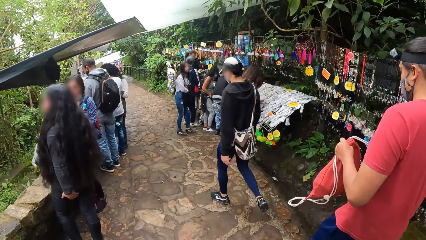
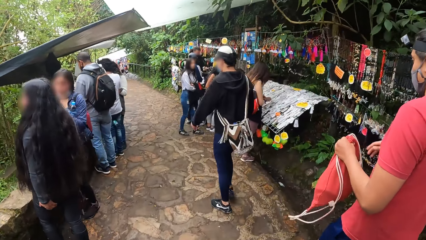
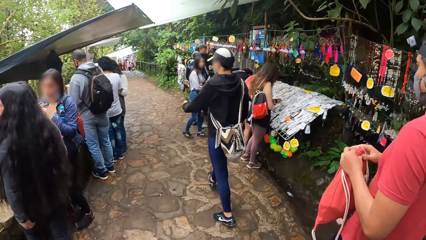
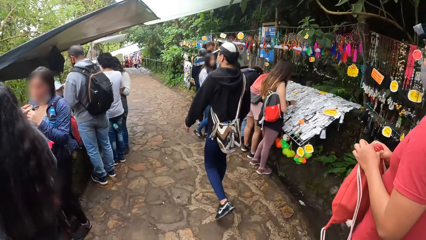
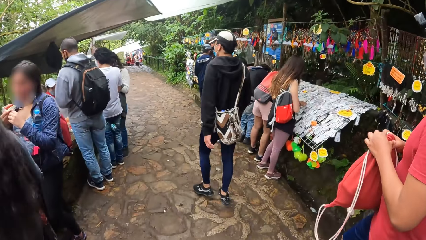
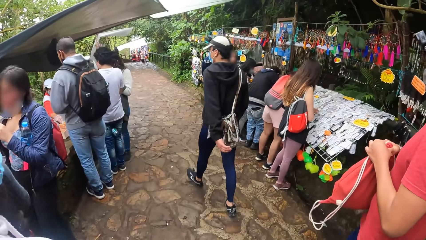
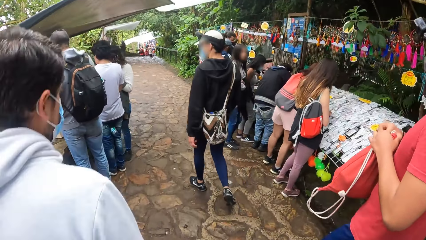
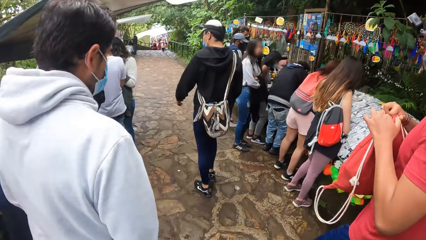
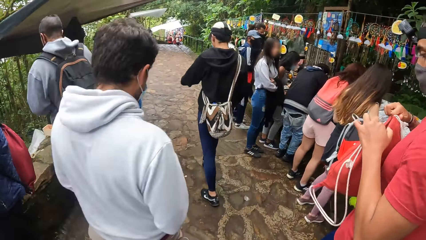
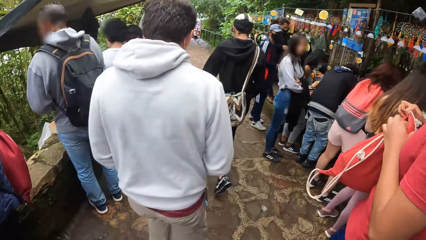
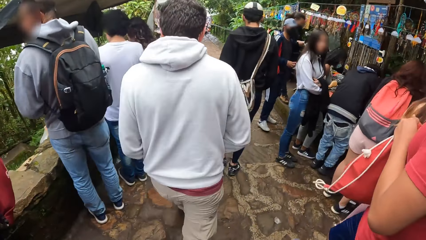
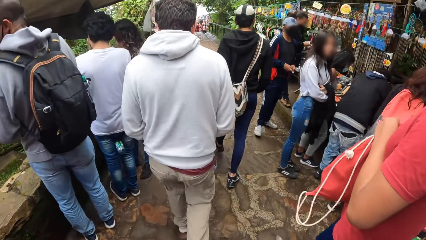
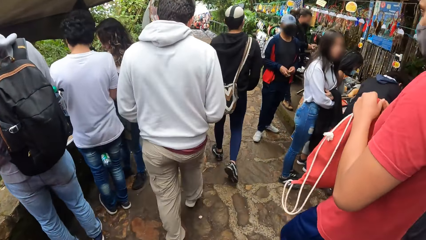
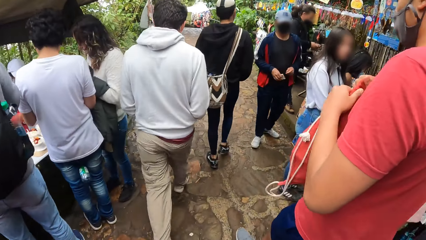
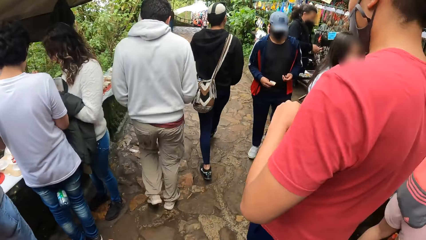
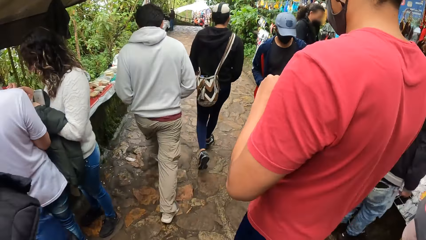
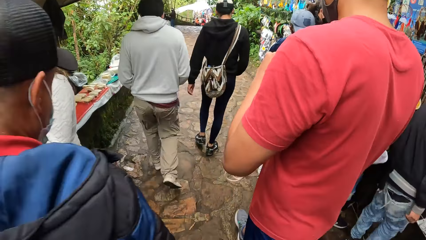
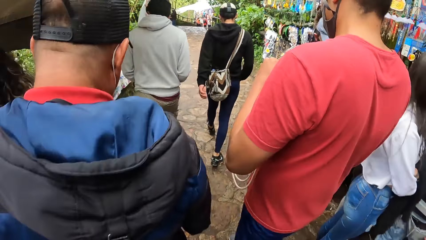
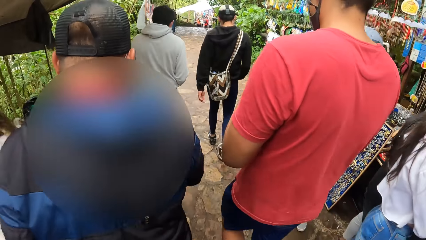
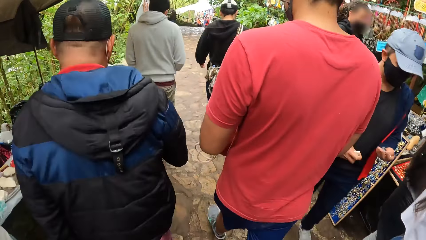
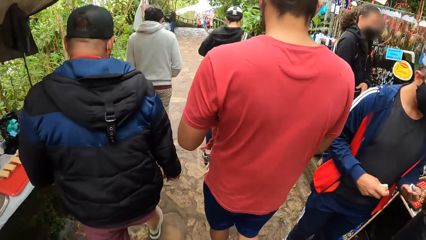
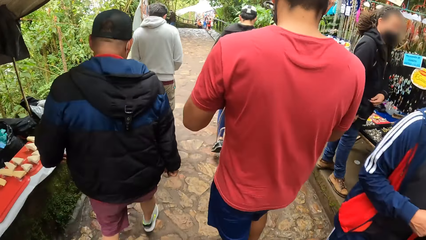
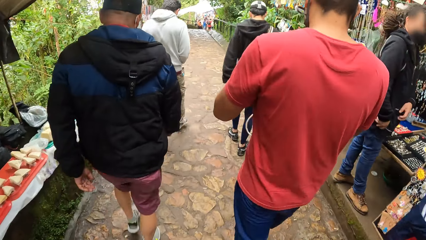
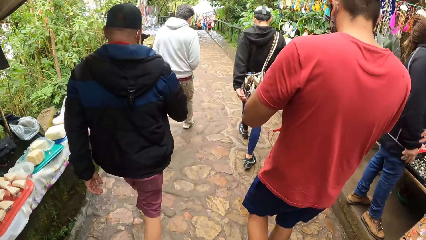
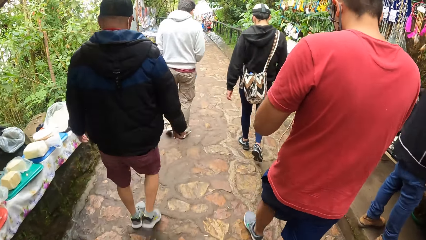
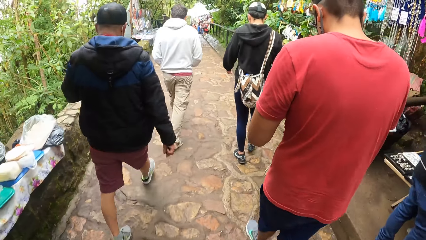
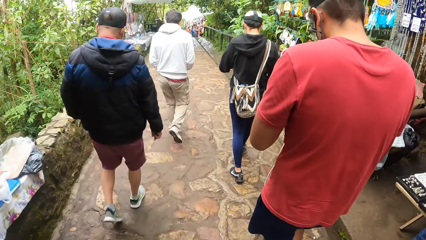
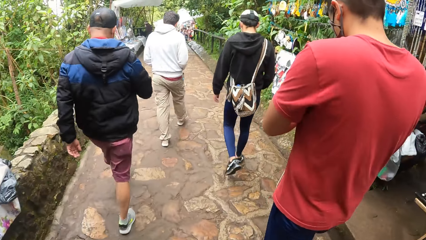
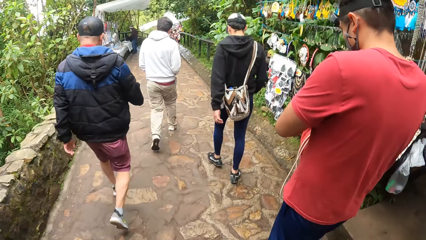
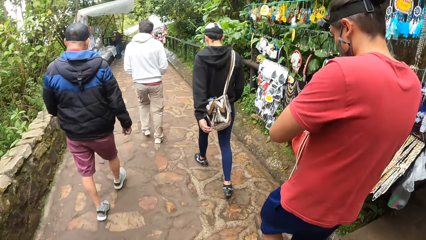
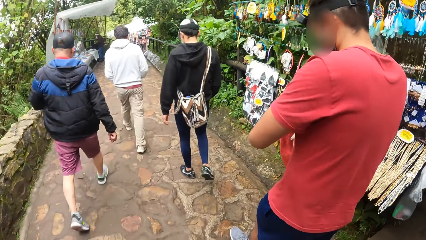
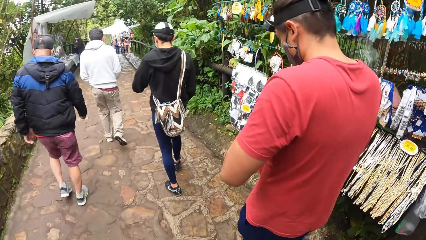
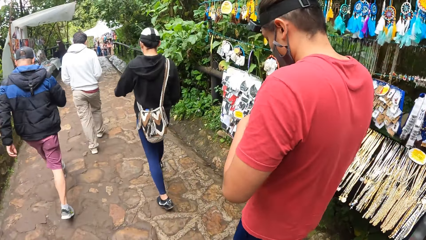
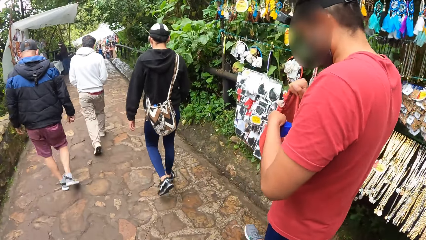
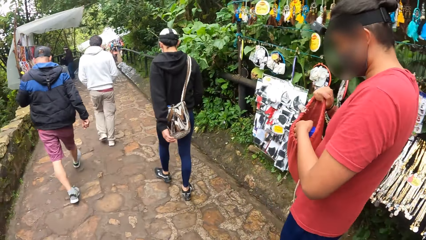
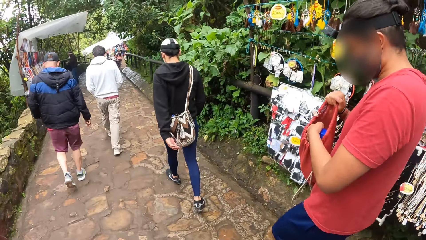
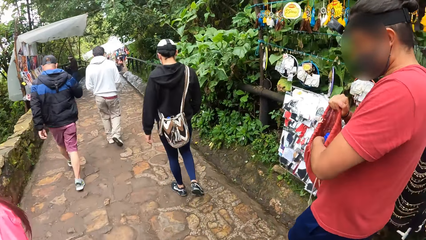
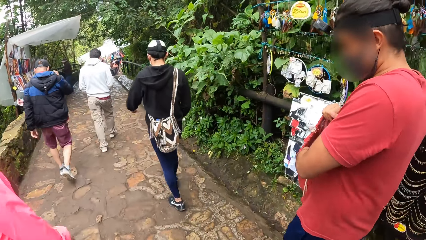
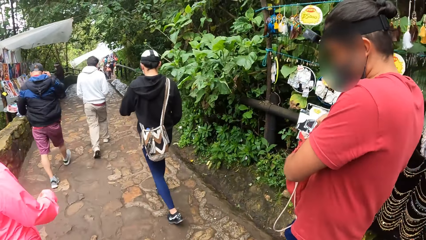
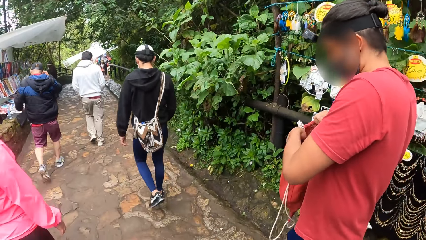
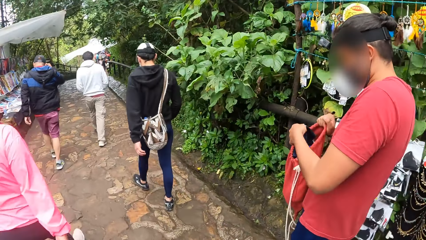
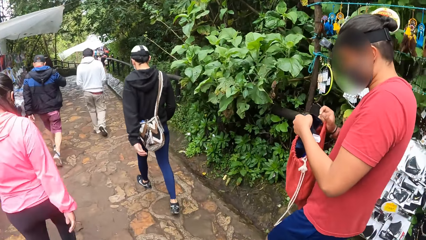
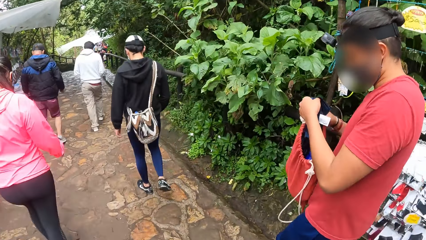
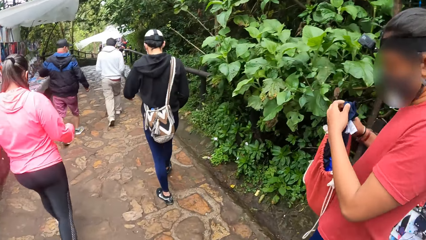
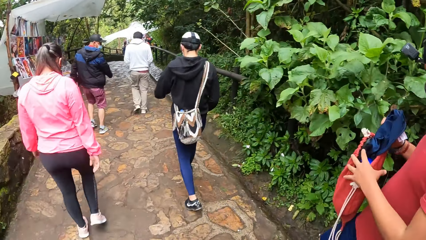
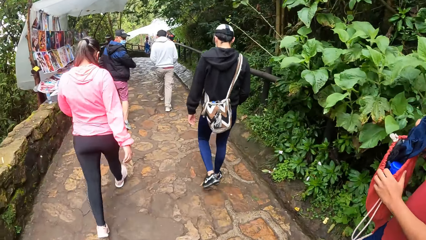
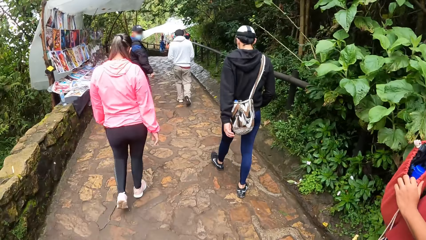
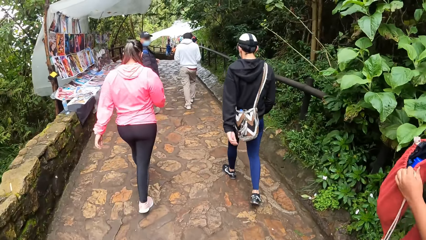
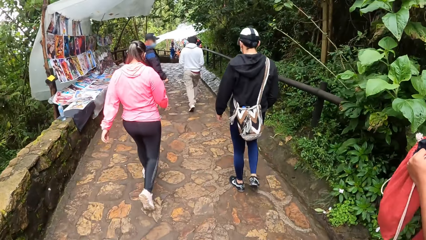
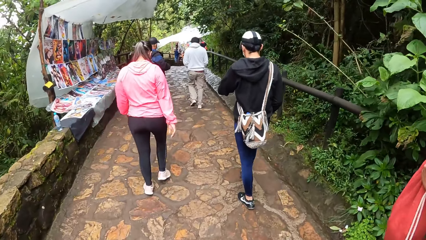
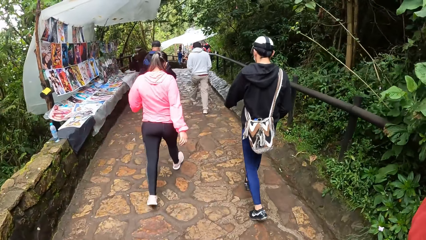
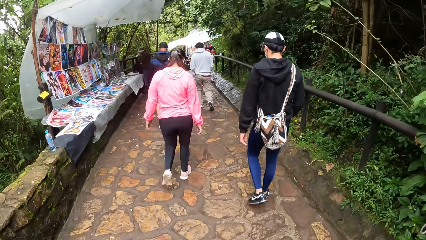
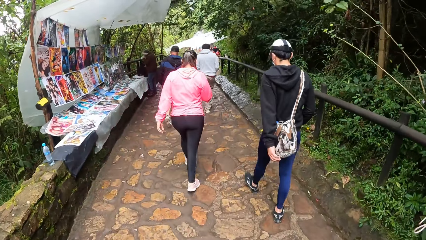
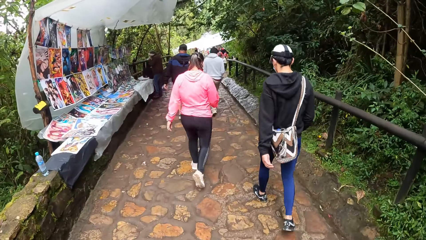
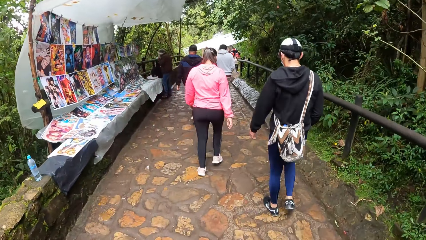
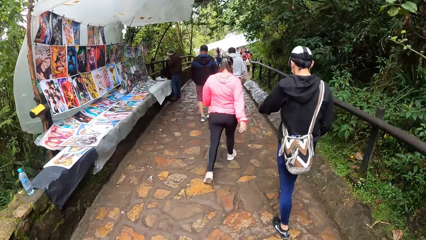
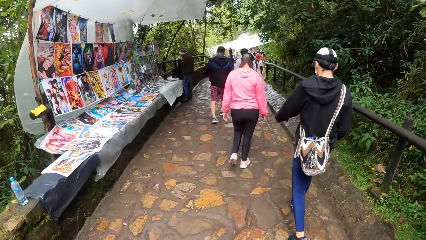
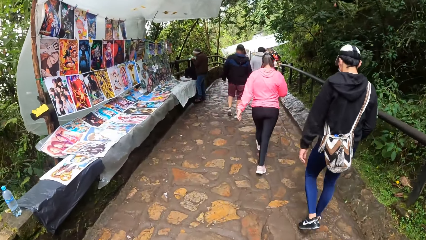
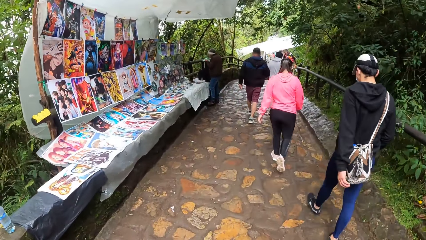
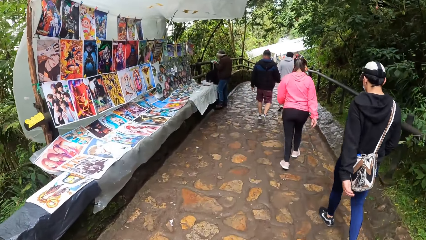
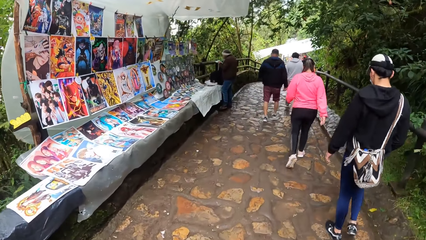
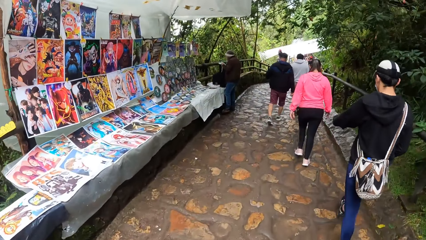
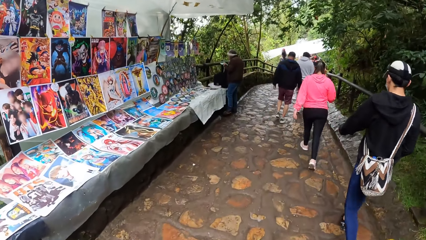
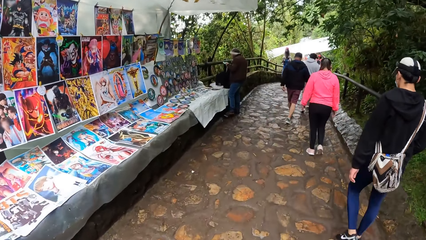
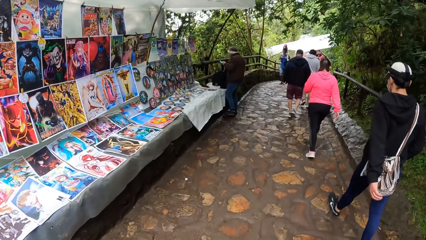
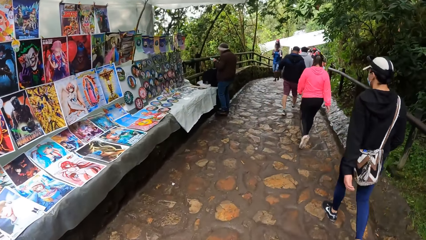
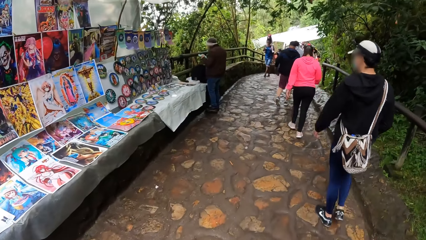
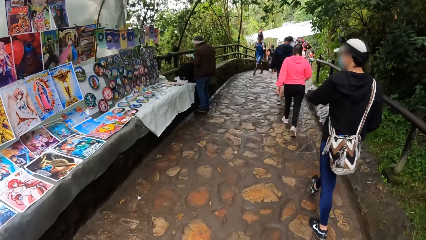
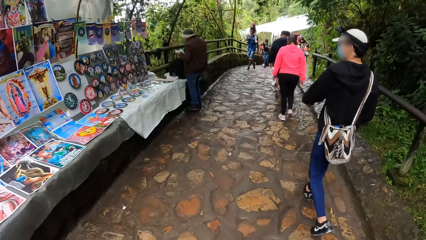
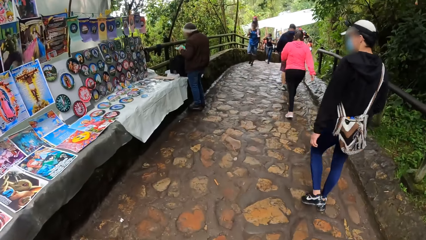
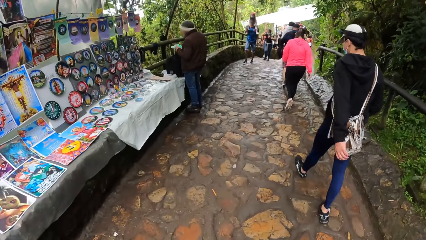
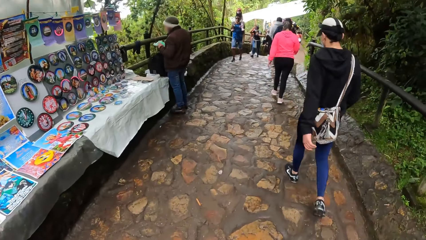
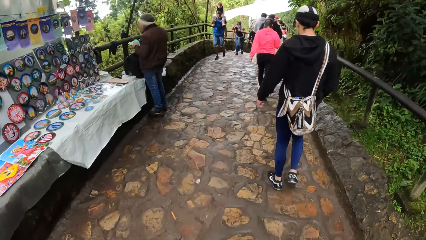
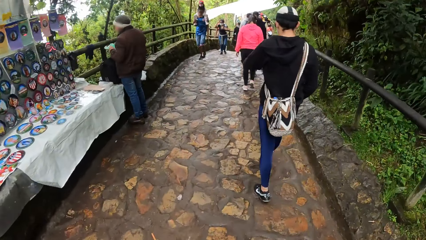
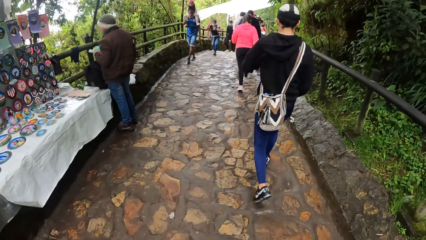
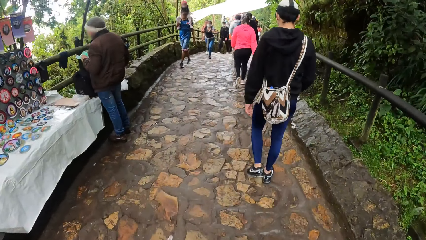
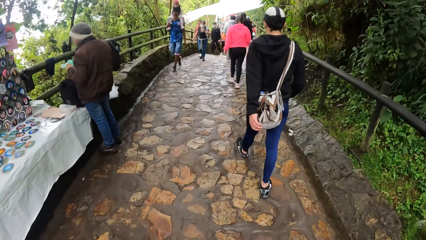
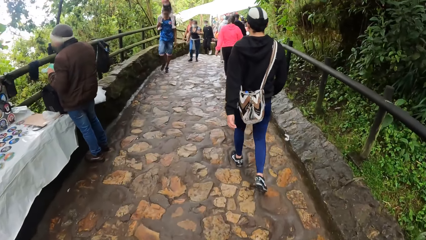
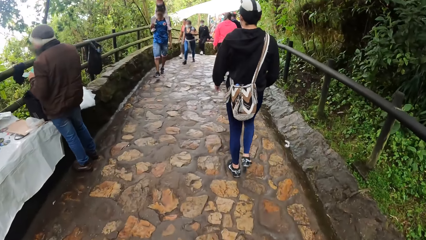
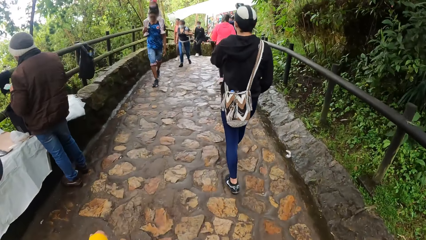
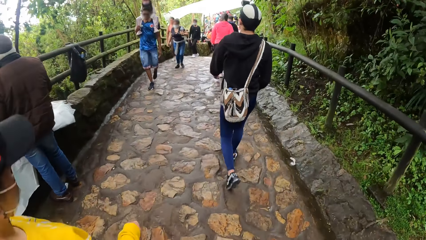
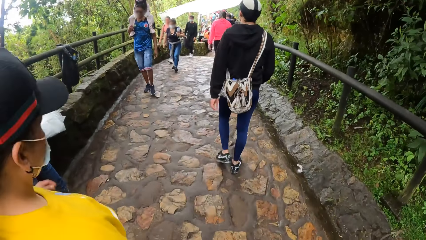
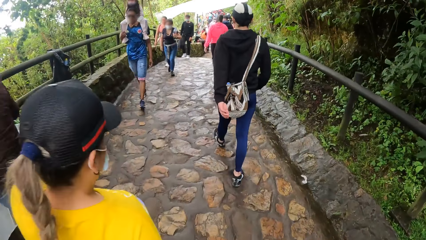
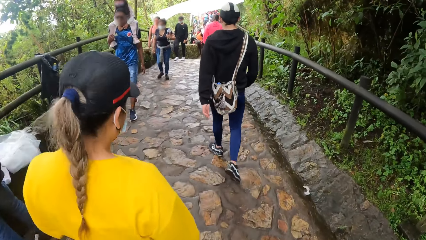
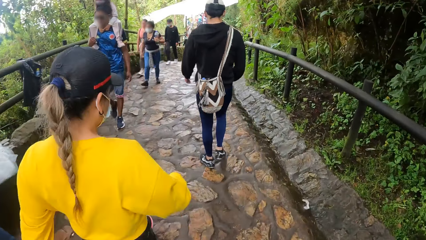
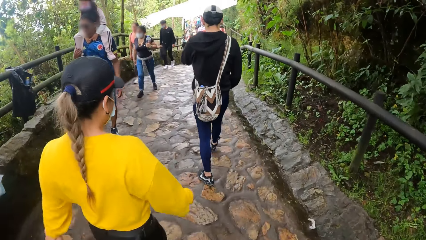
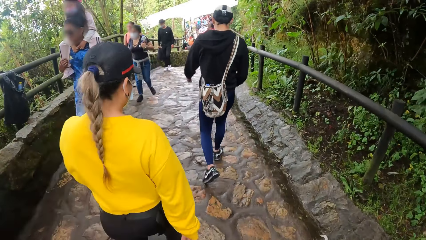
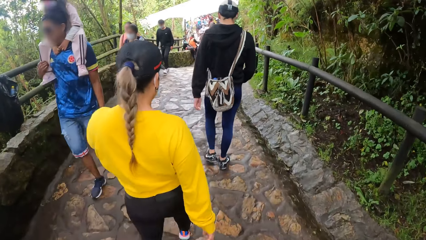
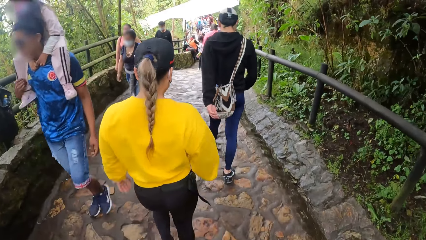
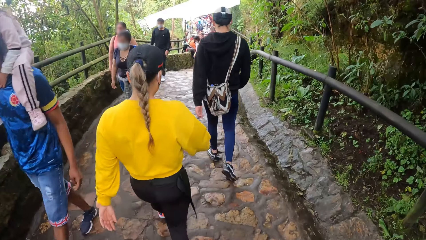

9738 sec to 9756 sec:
A man adjusts straps on a backpack. The camera wearer walks on a sidewalk. The man picks up a piece of cloth from the backpack. The camera wearer walks on the sidewalk.
